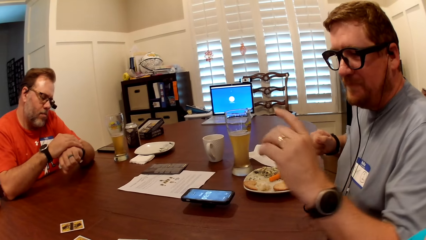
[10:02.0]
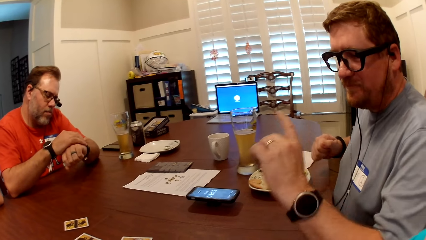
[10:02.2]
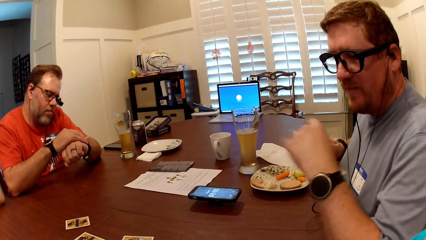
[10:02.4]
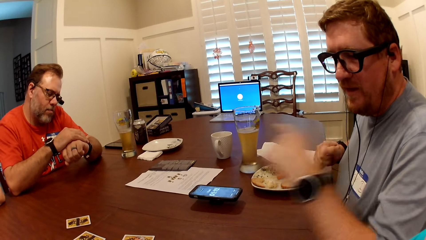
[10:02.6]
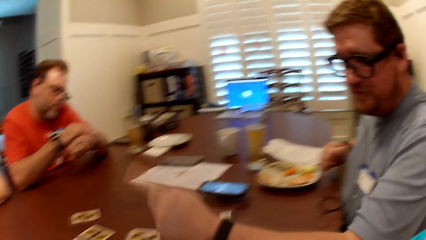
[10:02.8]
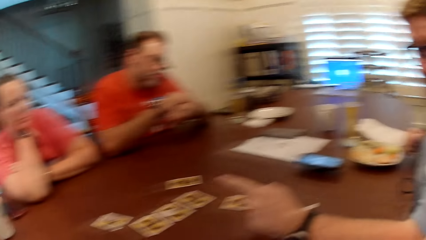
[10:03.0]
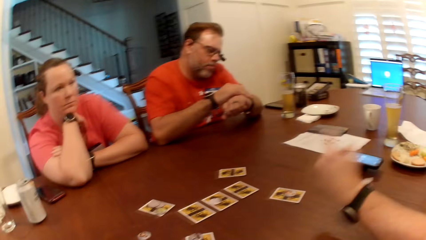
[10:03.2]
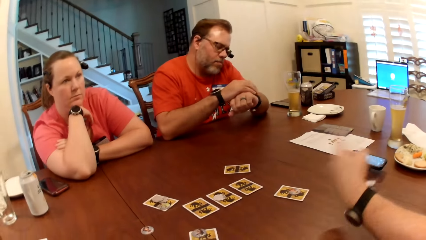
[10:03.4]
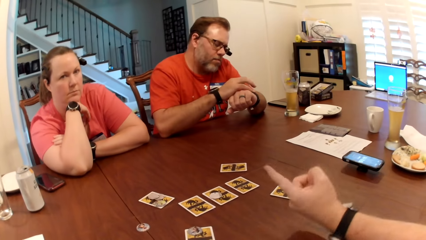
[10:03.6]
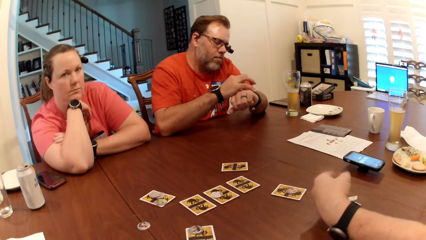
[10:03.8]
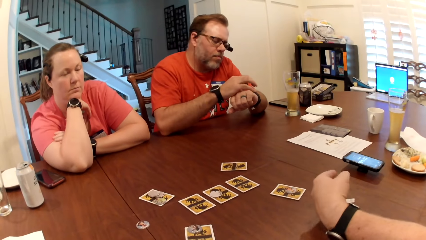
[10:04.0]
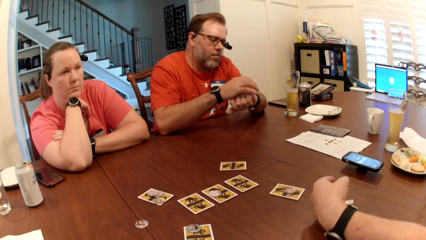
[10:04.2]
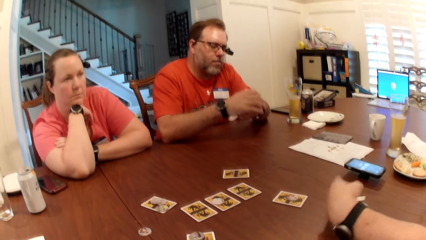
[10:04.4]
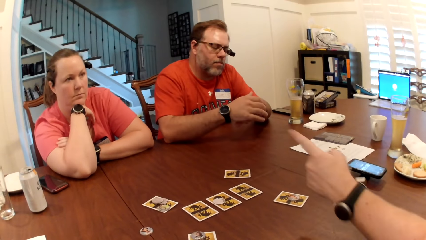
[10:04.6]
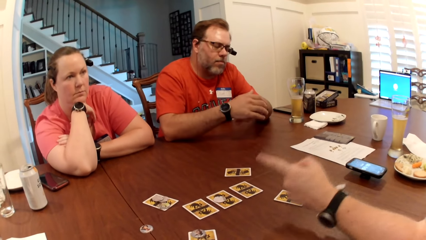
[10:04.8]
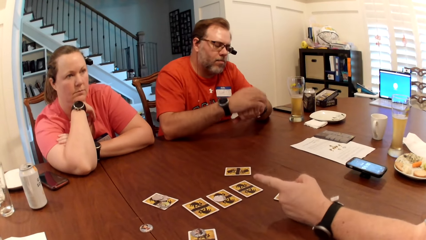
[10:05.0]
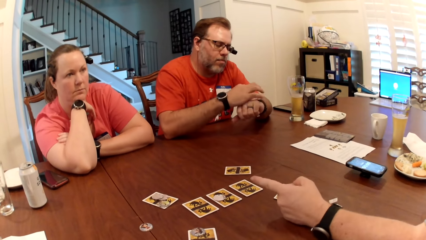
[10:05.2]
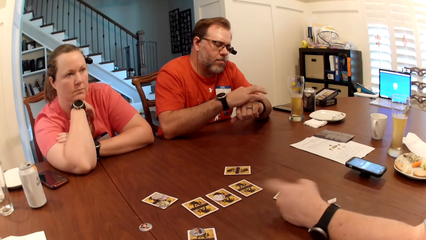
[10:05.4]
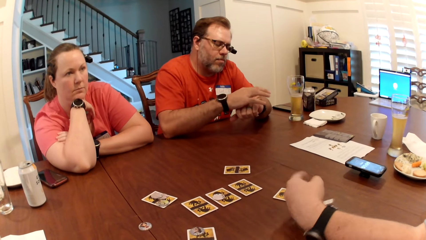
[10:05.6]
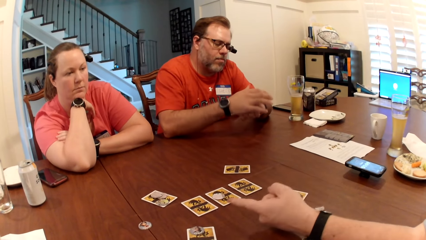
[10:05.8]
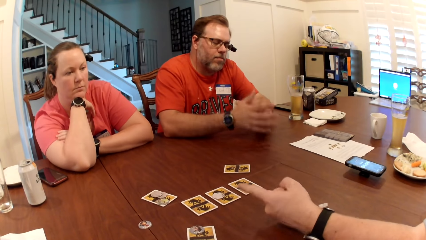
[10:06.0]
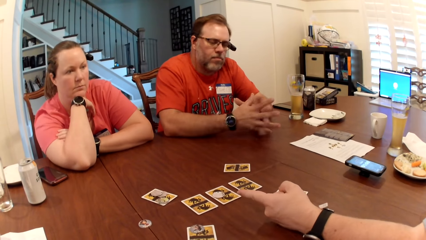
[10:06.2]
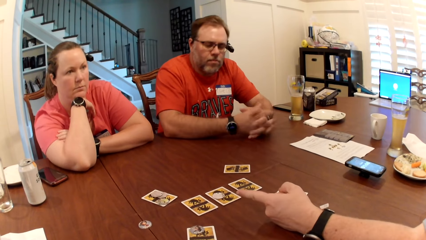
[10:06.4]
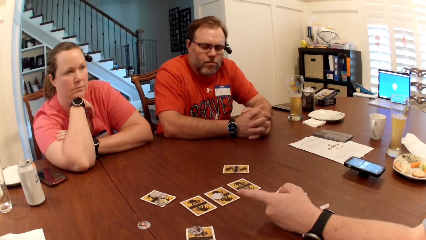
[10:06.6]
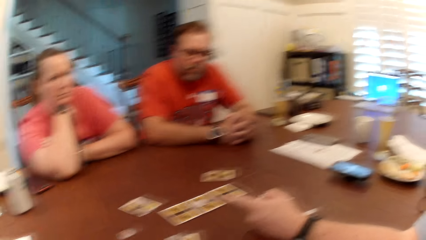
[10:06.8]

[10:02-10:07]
A man makes gestures with his left hand.

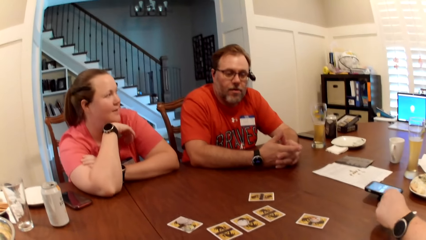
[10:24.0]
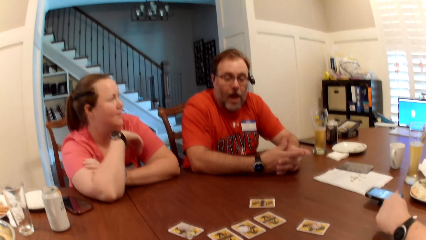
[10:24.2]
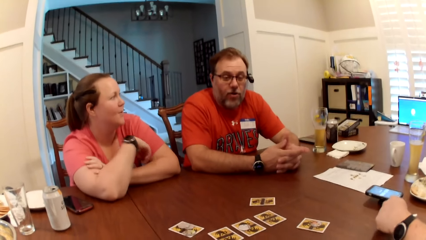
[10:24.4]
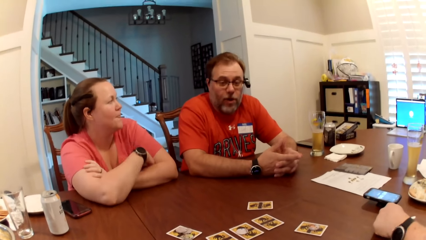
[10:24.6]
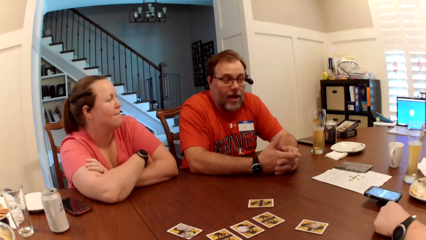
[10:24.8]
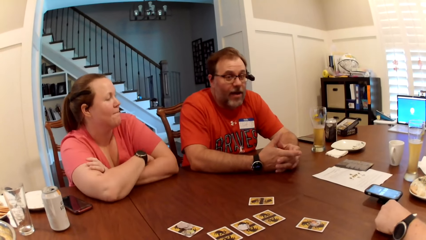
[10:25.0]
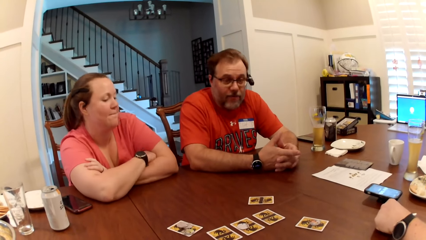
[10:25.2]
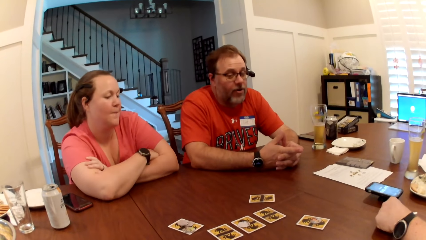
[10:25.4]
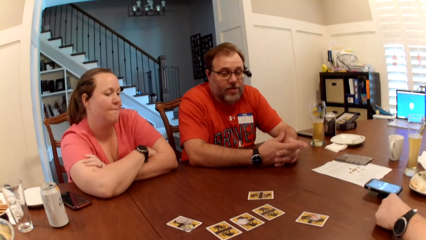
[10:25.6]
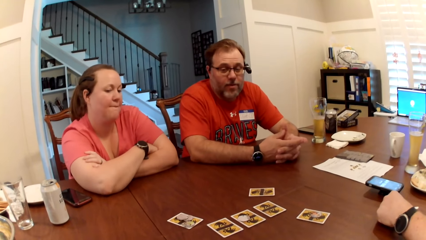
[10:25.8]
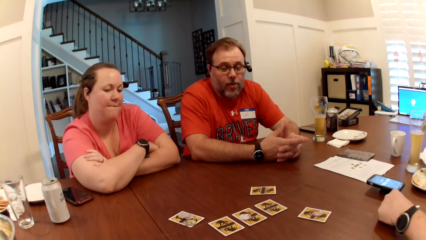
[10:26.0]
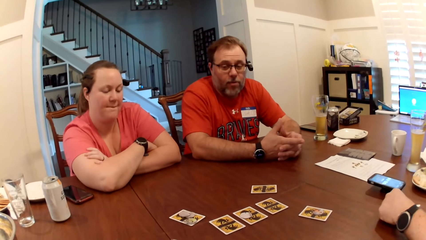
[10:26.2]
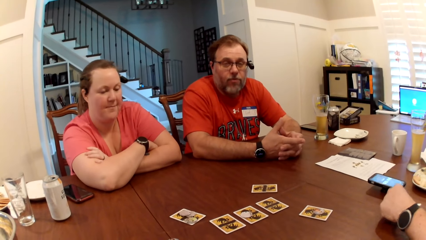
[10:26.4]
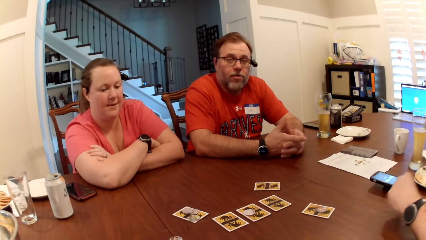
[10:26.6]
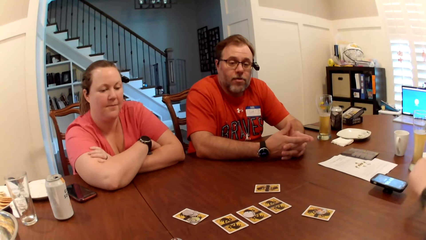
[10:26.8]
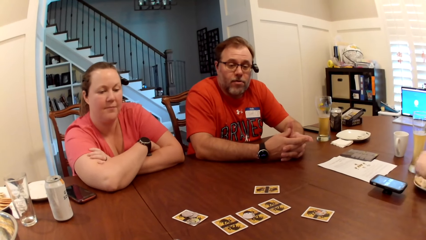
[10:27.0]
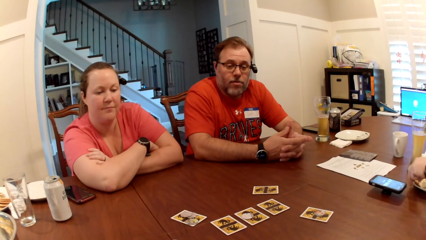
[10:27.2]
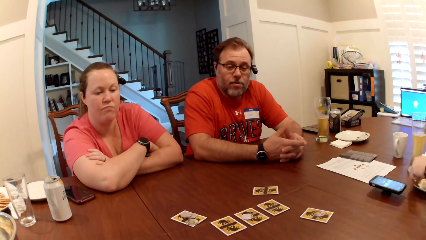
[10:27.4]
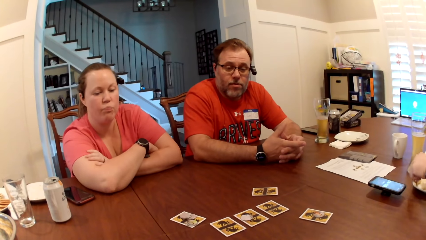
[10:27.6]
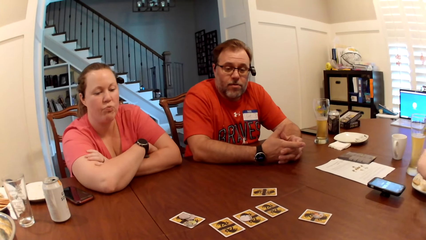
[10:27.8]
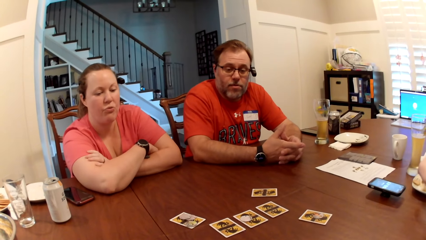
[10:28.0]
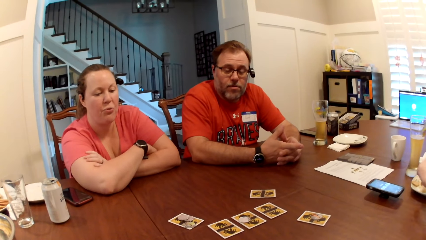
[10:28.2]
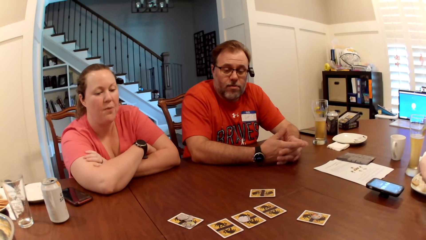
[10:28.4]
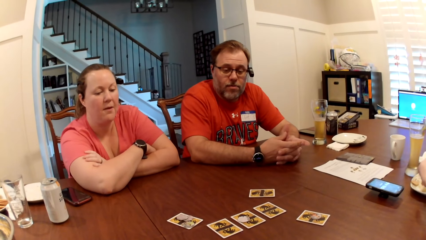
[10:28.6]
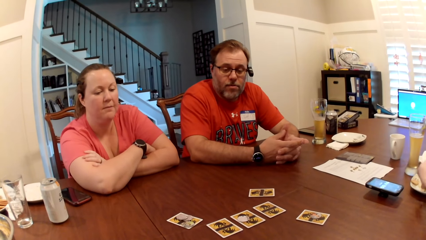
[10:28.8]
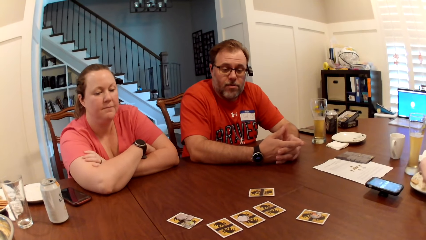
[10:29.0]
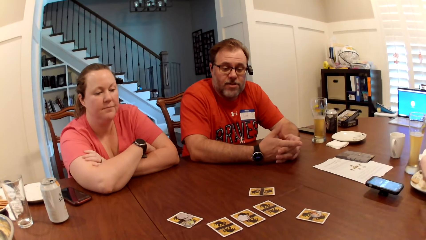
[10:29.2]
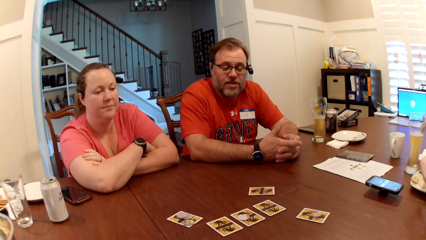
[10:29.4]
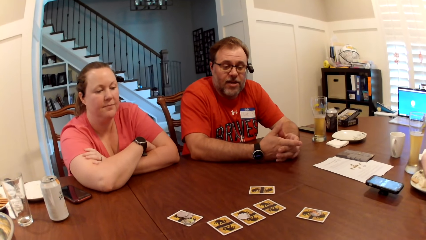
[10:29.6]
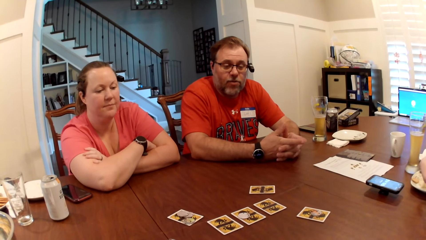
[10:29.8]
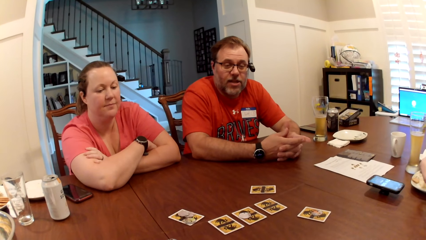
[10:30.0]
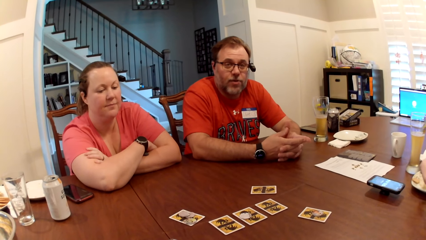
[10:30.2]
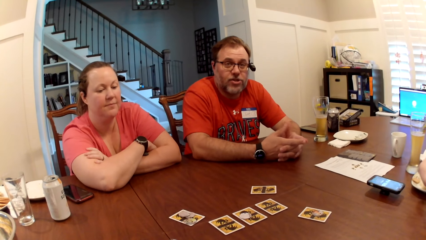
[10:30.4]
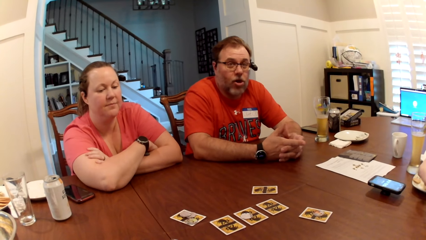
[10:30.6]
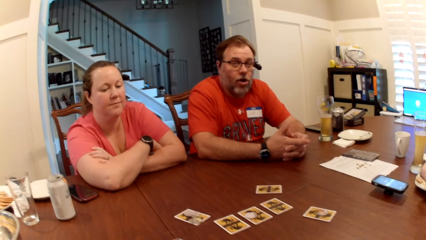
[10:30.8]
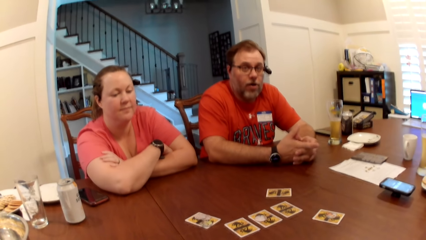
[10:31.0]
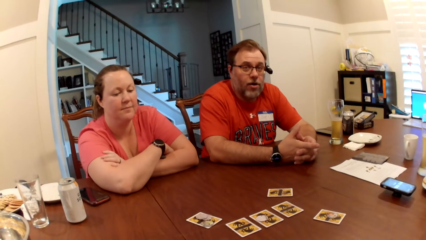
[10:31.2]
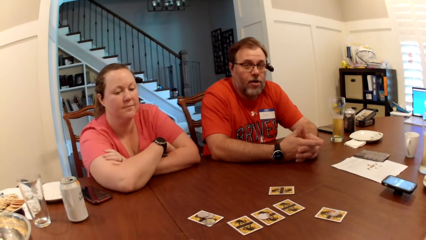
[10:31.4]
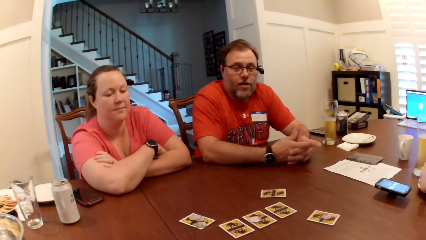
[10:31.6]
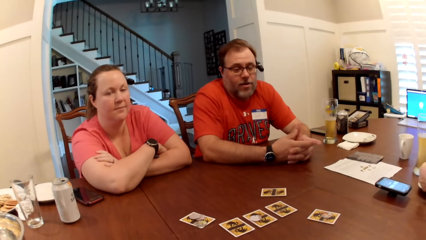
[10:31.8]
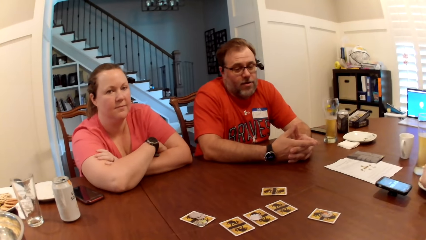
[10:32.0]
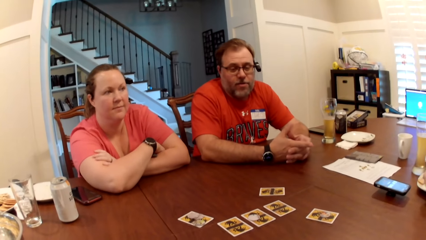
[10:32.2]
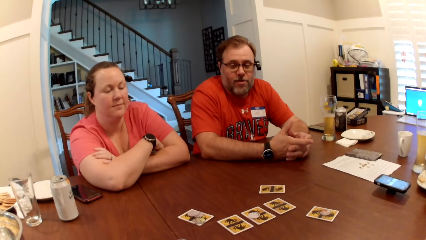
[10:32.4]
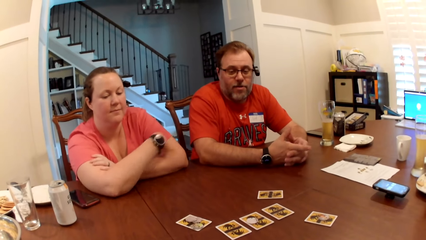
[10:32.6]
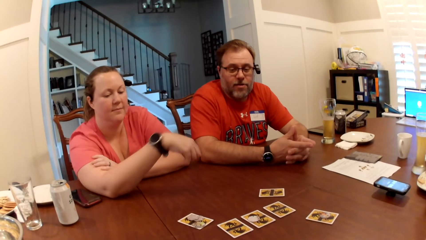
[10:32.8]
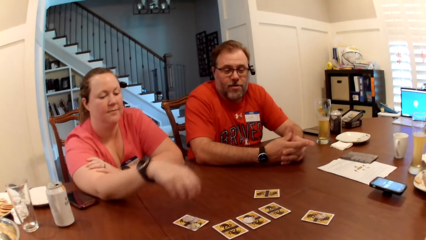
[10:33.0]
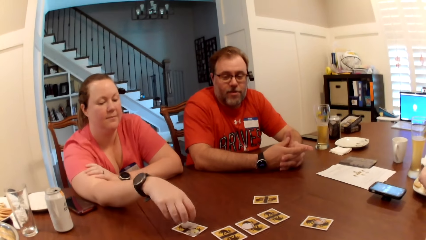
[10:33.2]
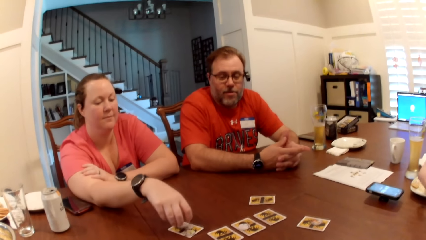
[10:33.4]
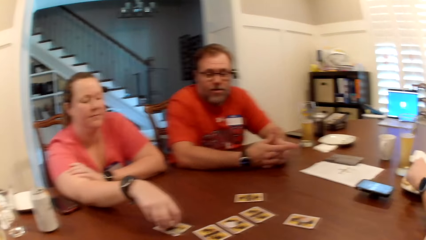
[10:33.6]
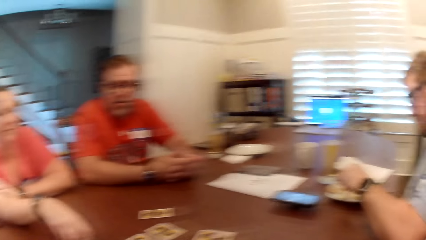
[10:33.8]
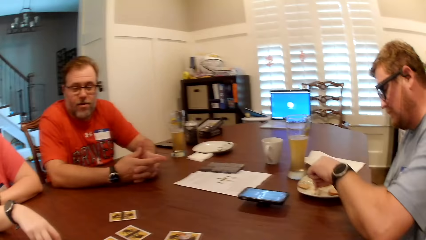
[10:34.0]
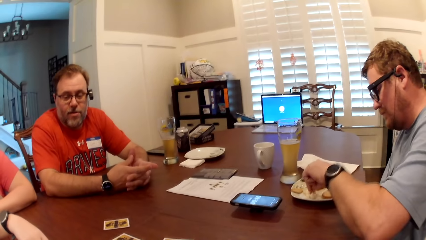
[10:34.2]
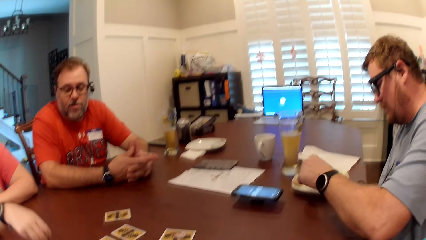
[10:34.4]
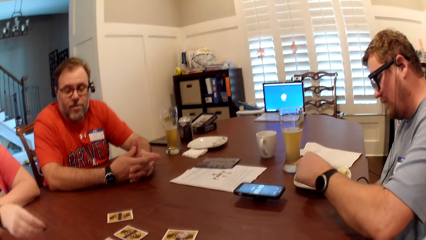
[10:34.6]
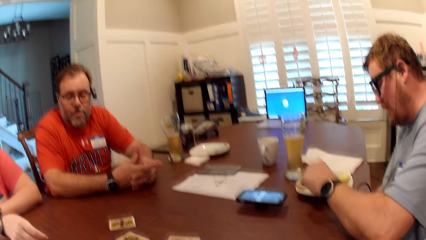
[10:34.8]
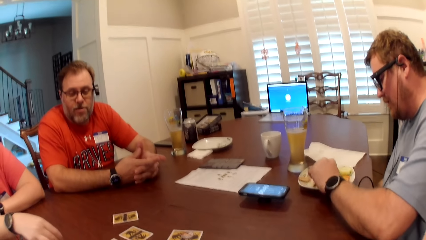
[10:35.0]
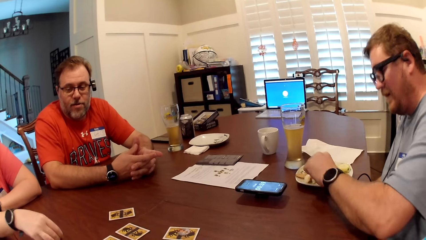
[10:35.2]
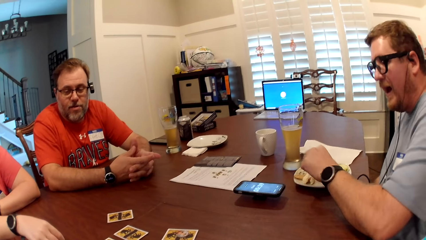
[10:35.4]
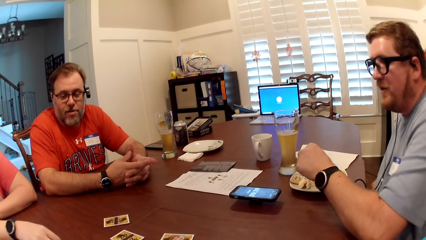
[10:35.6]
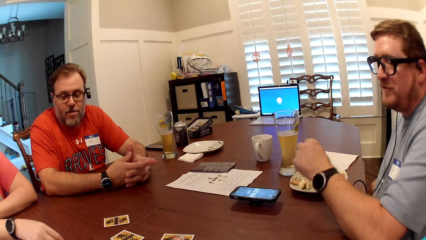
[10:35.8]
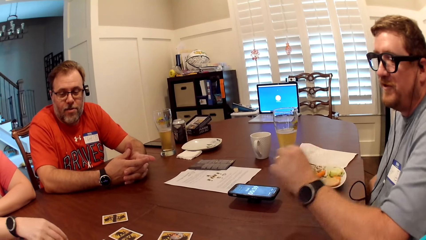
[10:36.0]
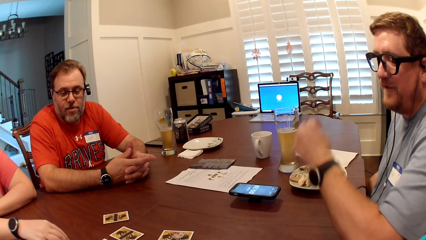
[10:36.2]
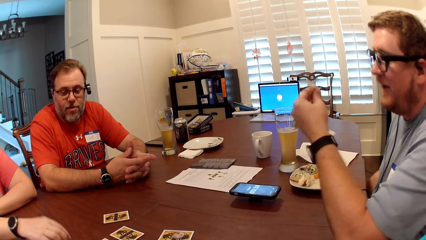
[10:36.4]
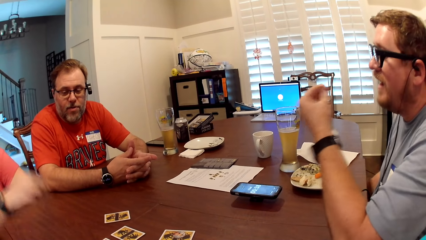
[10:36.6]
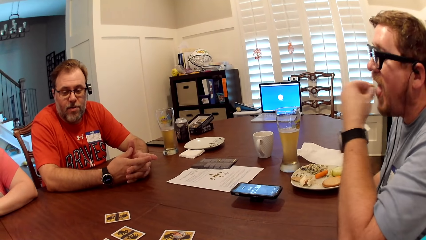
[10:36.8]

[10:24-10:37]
A person moves hands. A man picks up snacks from the plate with his left hand. Another person moves the hands. A woman picks up a tile from the table with her right hand. The first person moves hands. The woman puts the tile on the table with her right hand.
